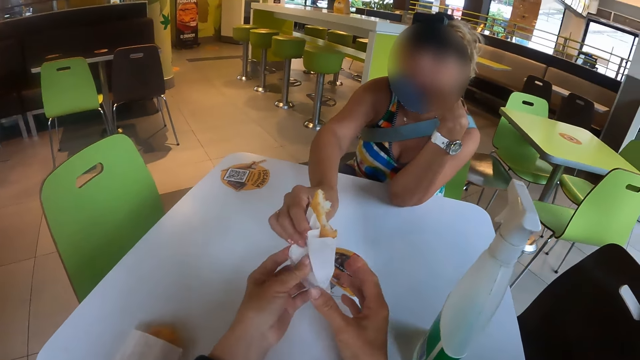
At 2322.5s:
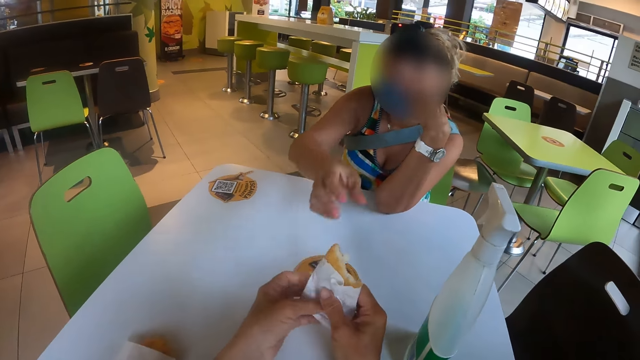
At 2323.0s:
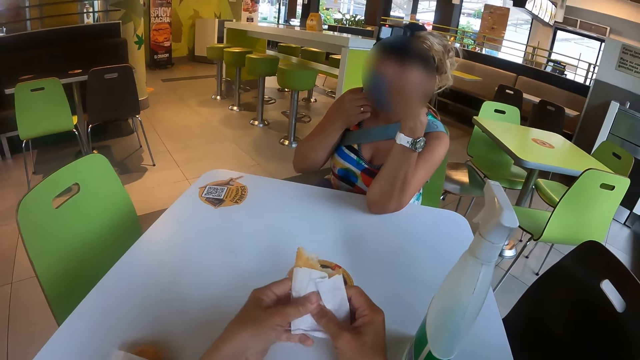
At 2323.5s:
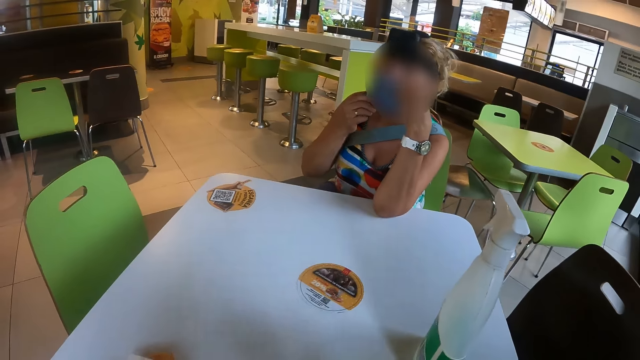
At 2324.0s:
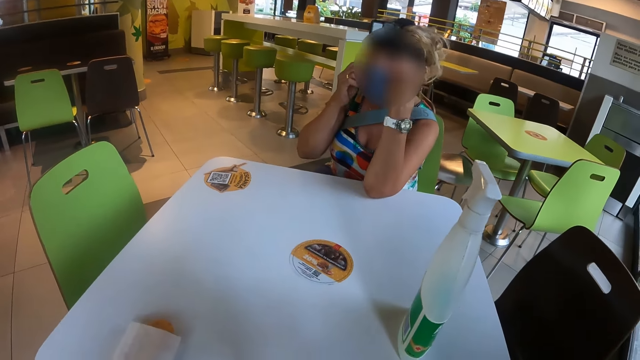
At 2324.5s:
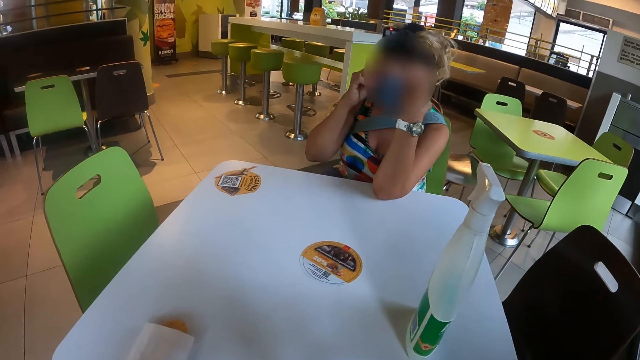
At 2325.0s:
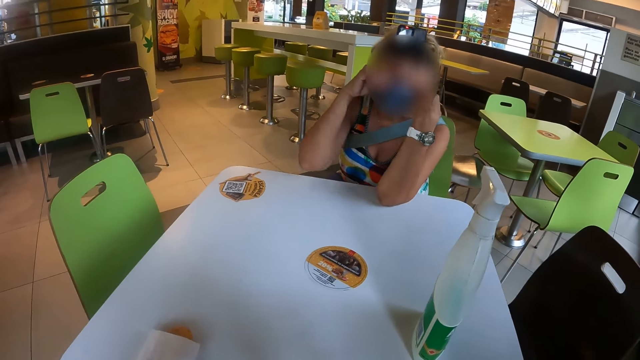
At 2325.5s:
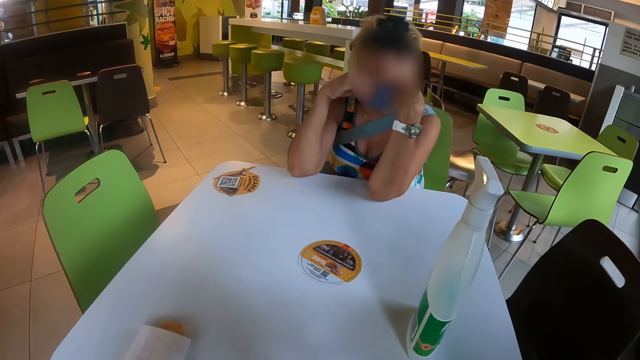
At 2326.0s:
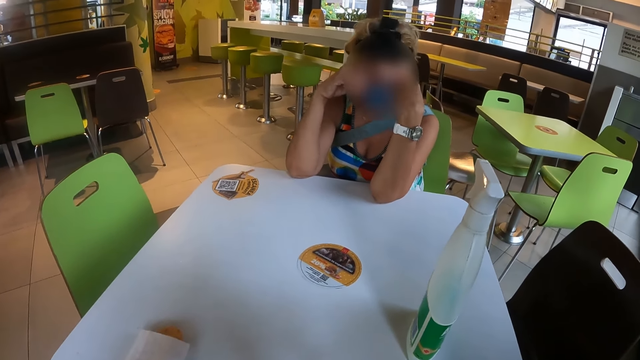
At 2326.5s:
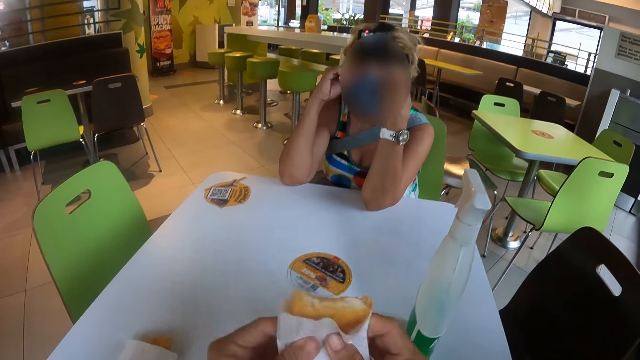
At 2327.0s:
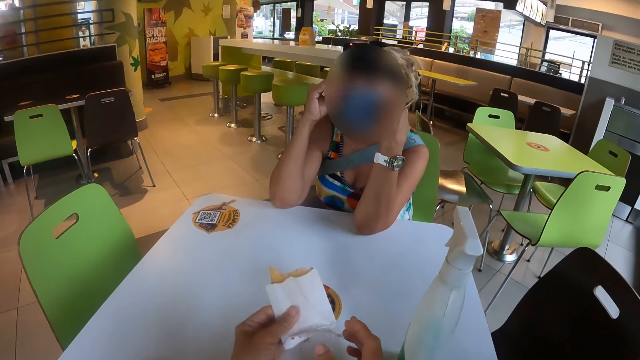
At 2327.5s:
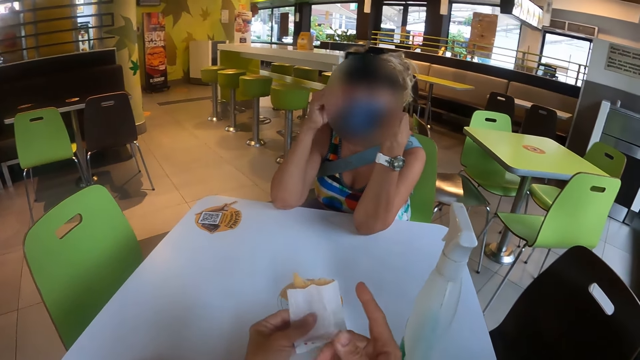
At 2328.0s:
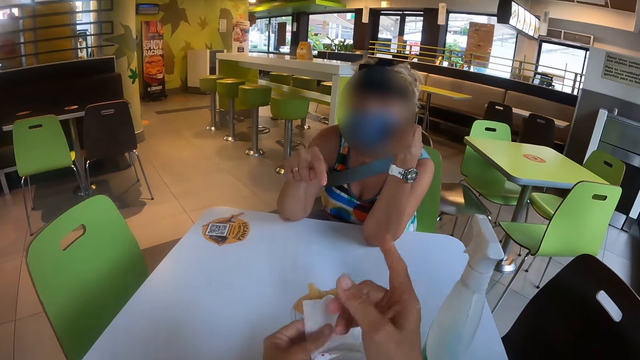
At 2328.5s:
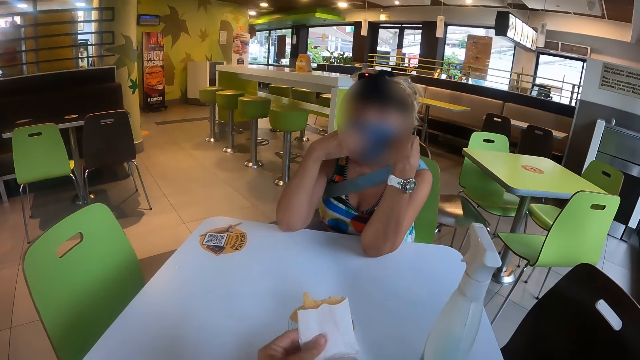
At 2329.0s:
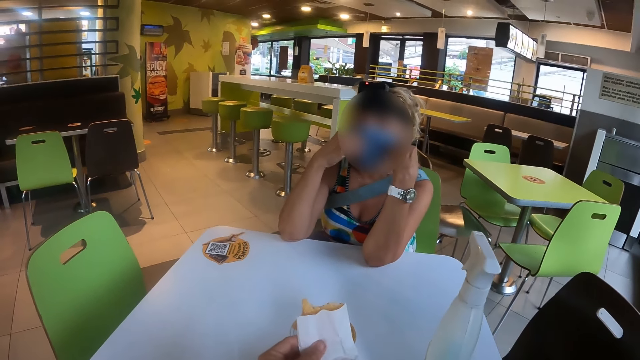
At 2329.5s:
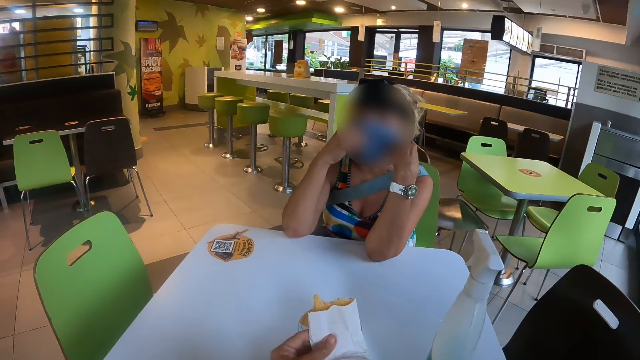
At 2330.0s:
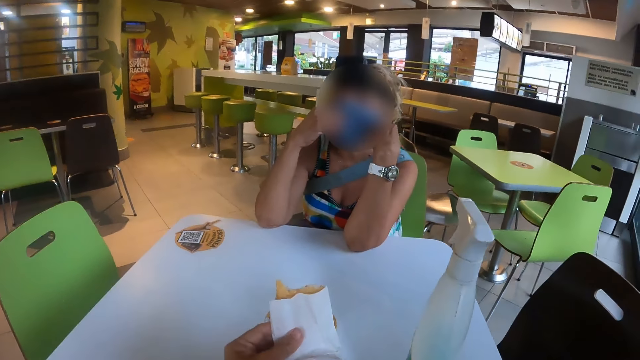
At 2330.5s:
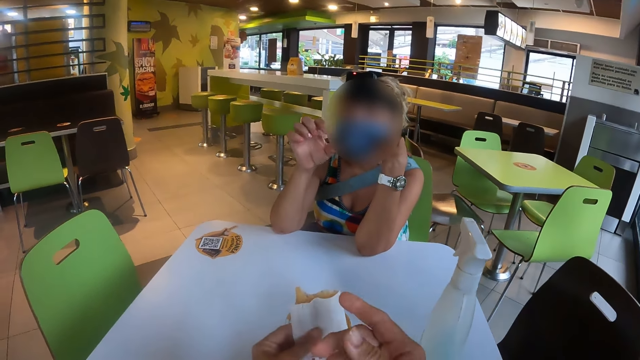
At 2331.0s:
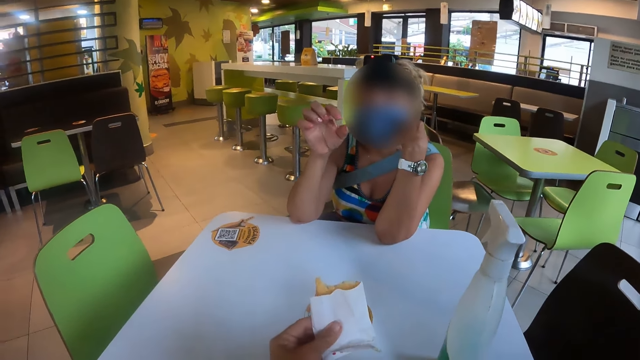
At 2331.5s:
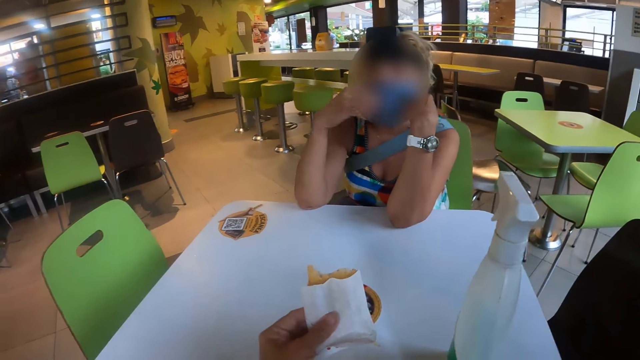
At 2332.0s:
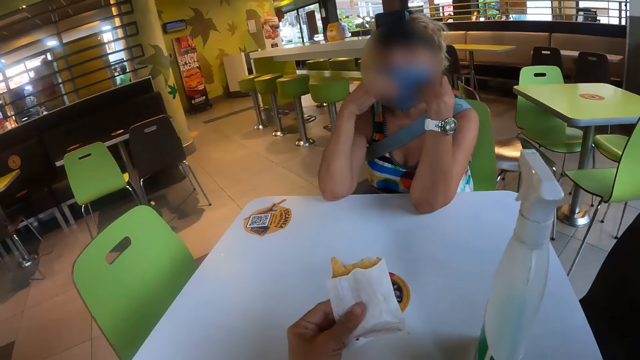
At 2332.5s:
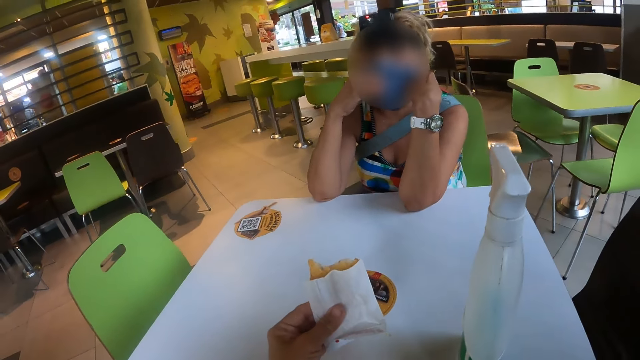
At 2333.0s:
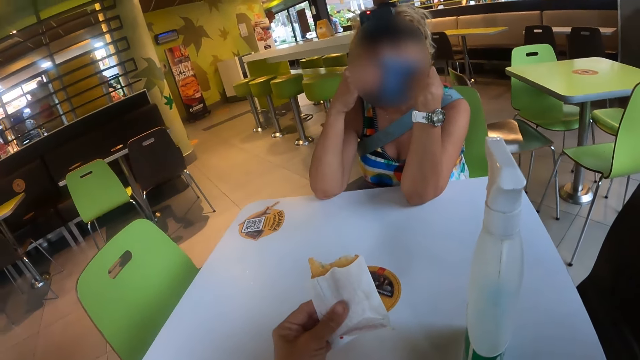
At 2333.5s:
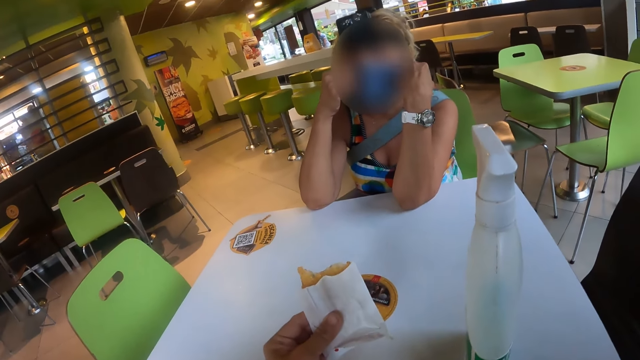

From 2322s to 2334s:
The camera wearer takes the bun from a woman. The woman adjusts the face mask. The camera wearer eats the bun. The woman fixes the face mask. The woman interacts with the camera wearer. The camera wearer points in front.

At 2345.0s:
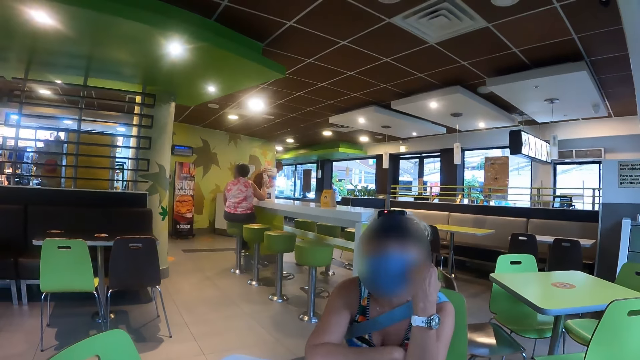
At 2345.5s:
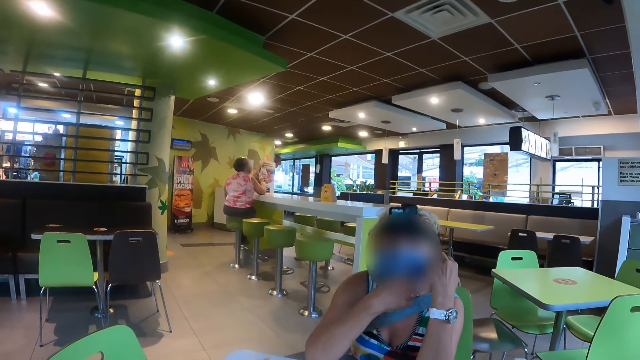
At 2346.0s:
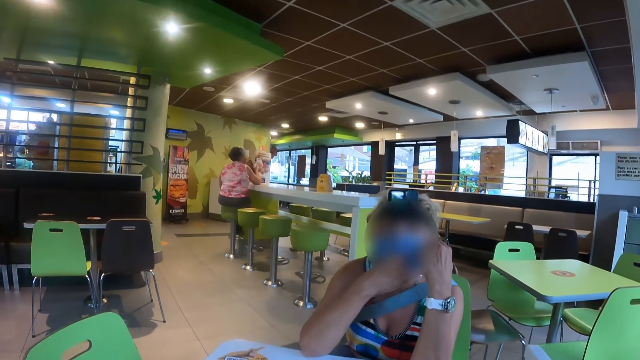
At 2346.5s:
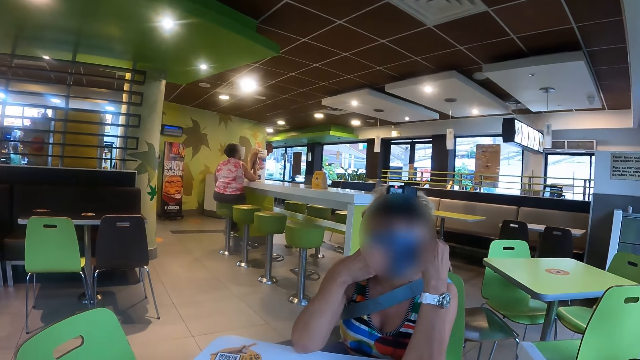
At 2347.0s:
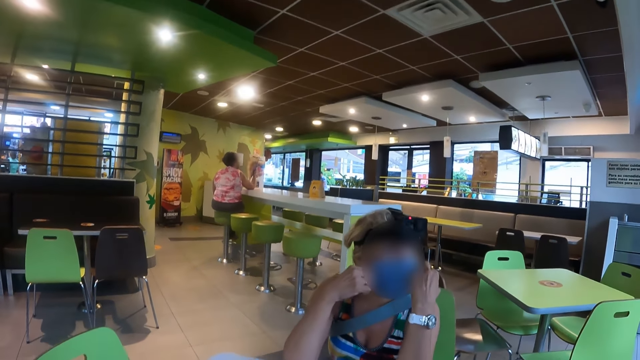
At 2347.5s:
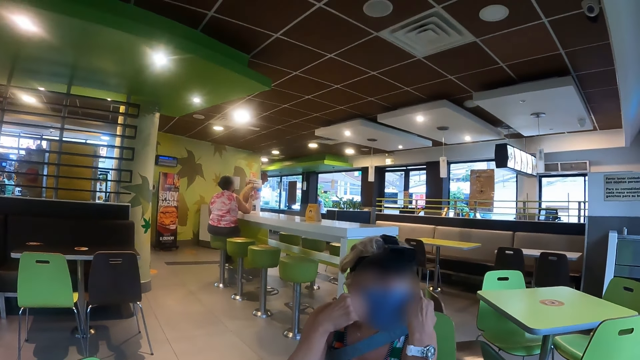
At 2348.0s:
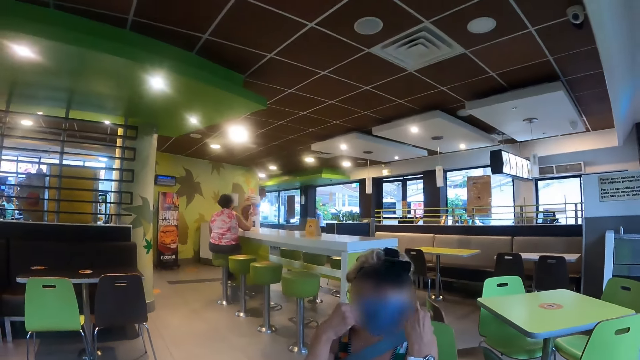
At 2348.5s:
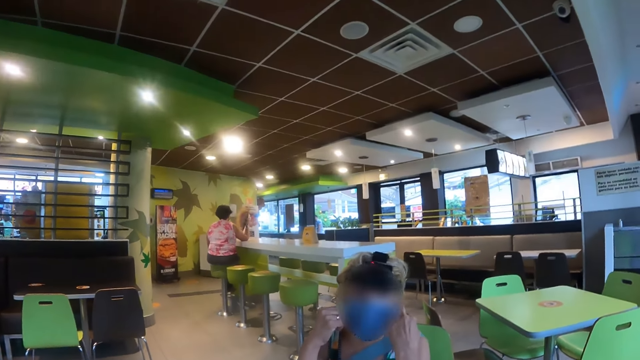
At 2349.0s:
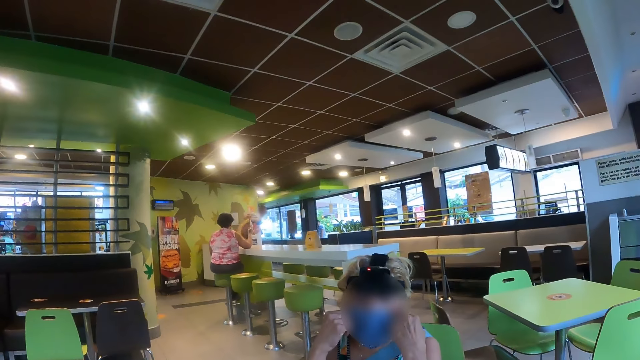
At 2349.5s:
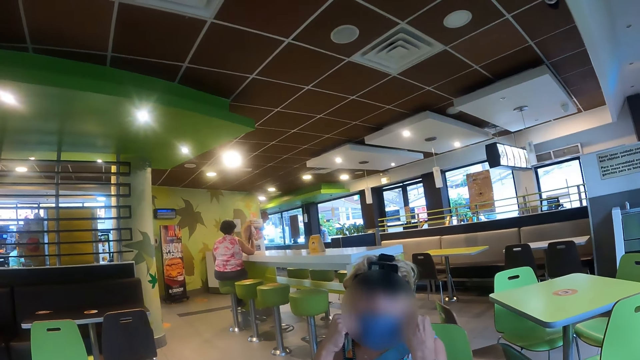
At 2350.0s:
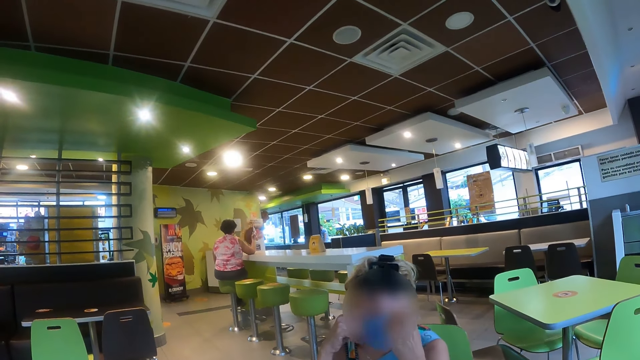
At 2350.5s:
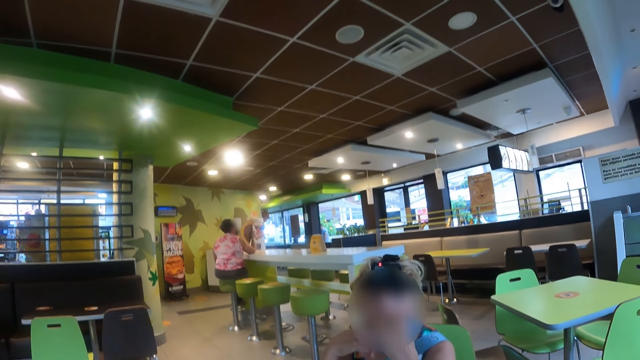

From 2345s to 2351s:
A woman adjusts the face mask.

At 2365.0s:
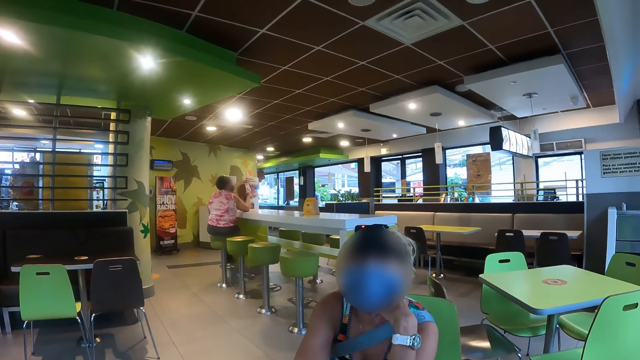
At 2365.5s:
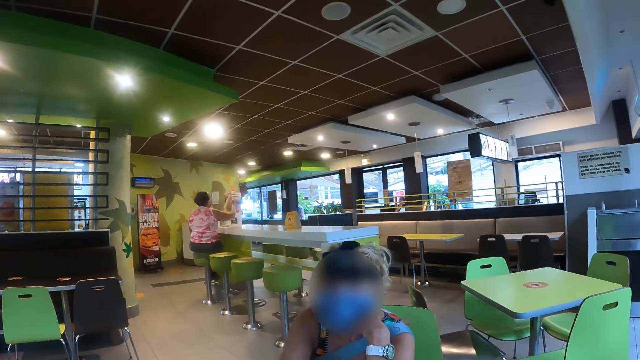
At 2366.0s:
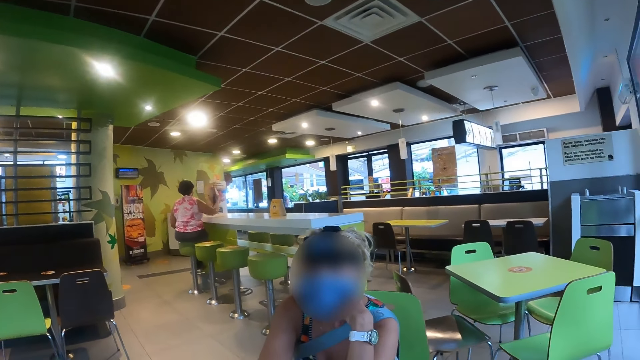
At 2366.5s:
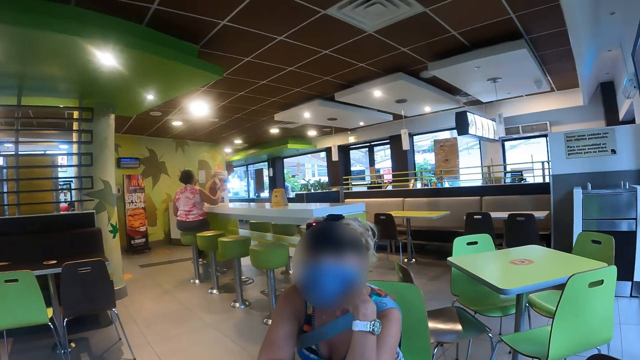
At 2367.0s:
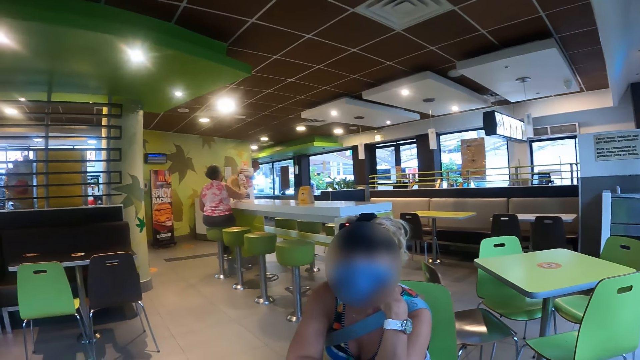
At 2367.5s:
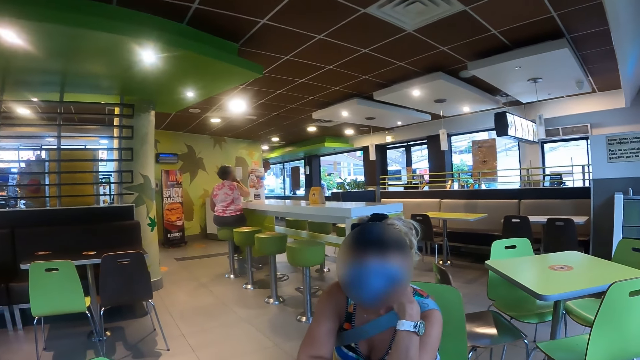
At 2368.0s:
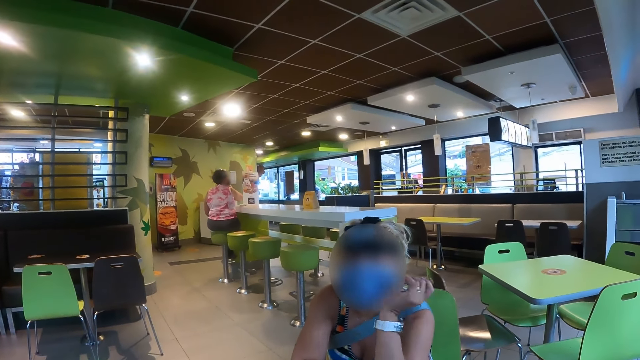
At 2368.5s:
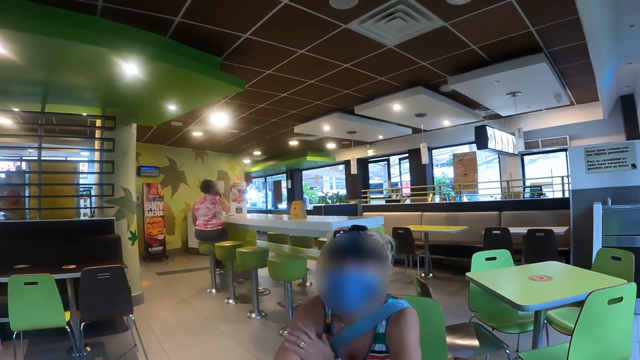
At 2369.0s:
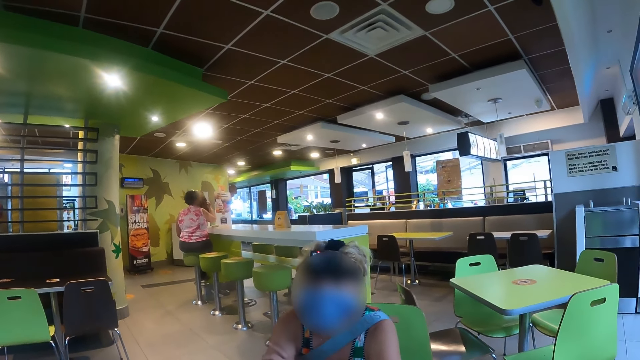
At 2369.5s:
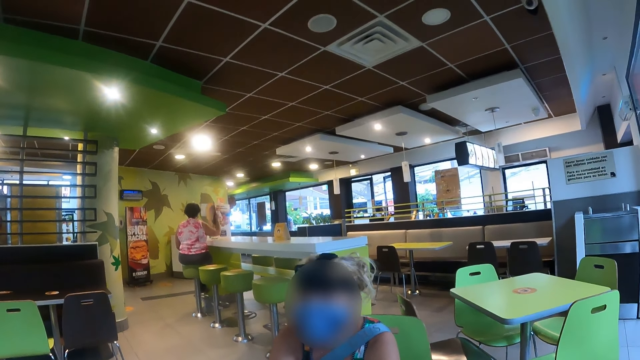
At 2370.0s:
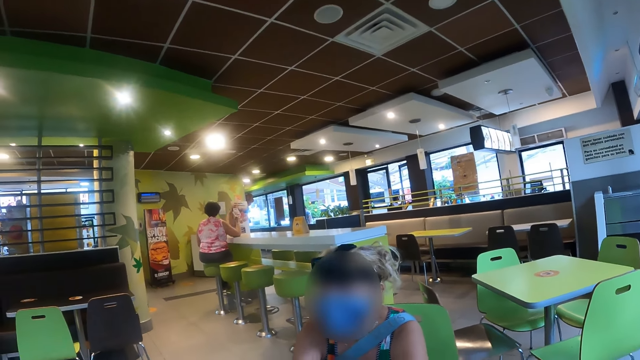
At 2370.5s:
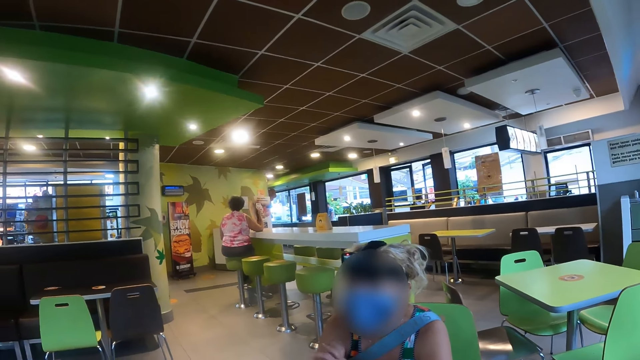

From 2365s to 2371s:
A woman holds her right arm.
